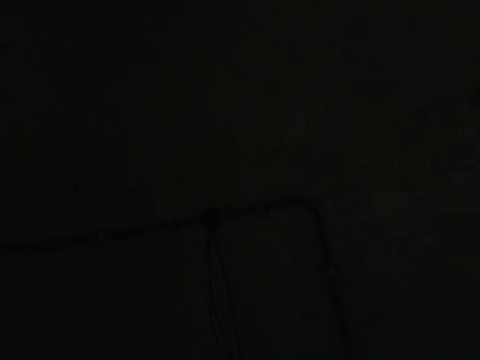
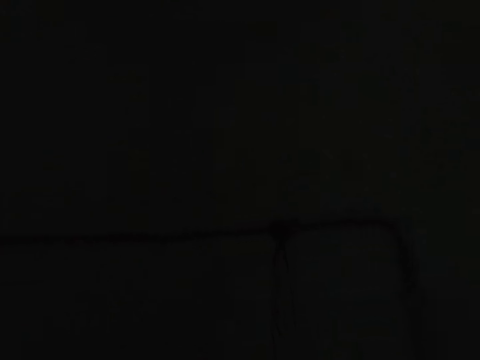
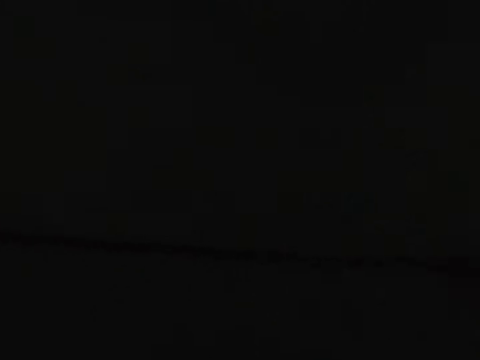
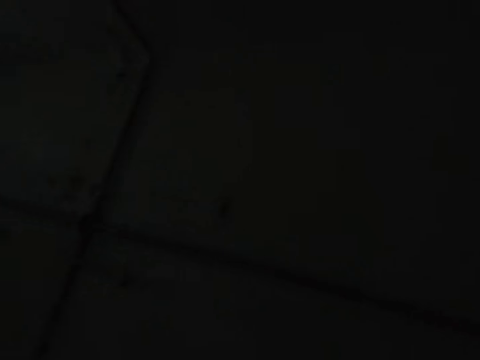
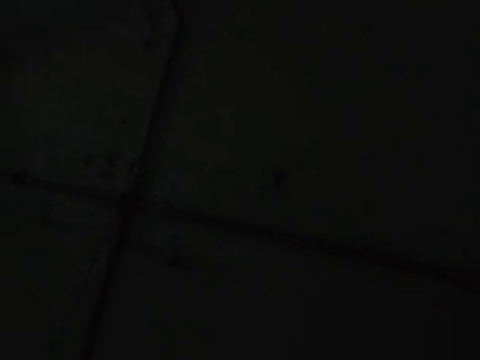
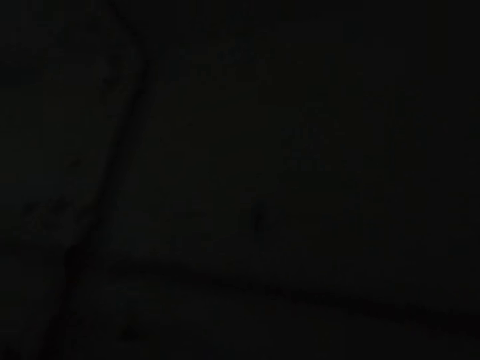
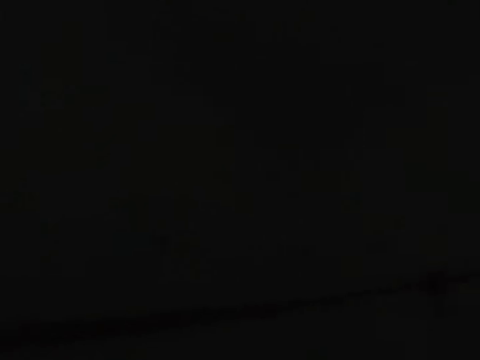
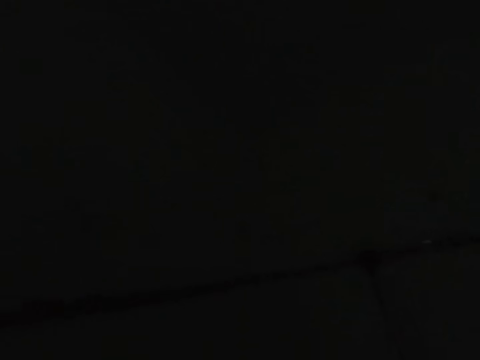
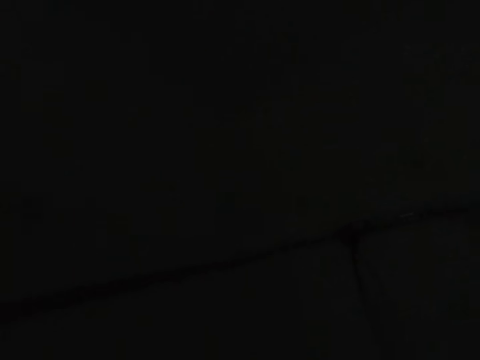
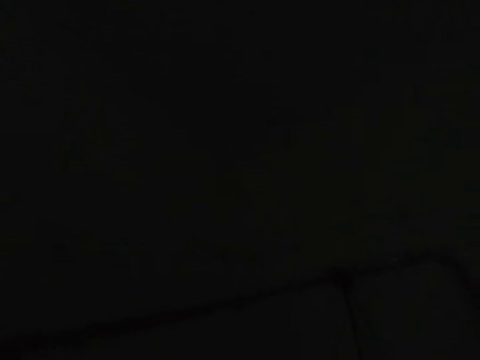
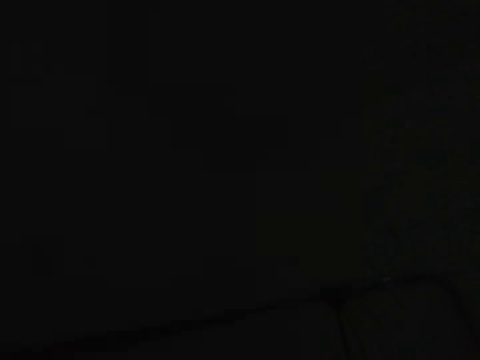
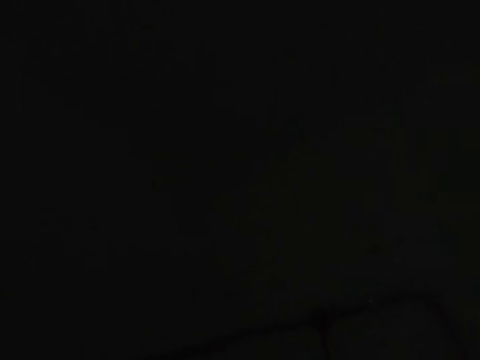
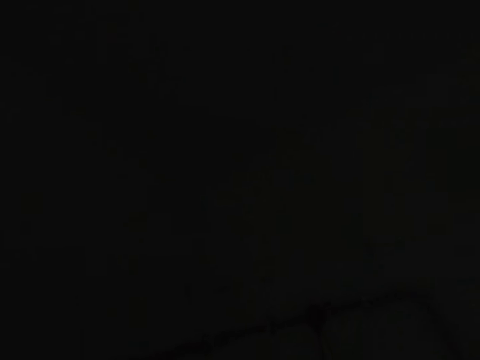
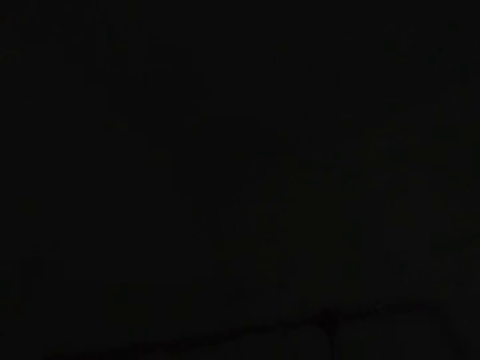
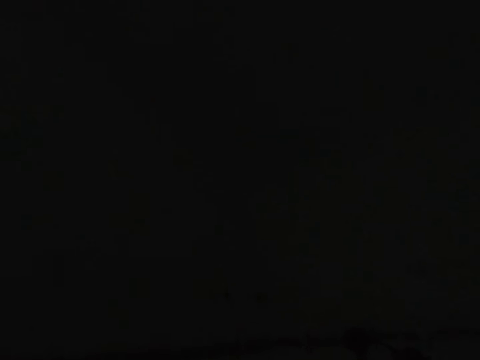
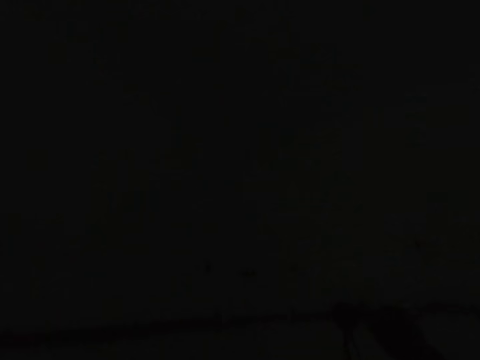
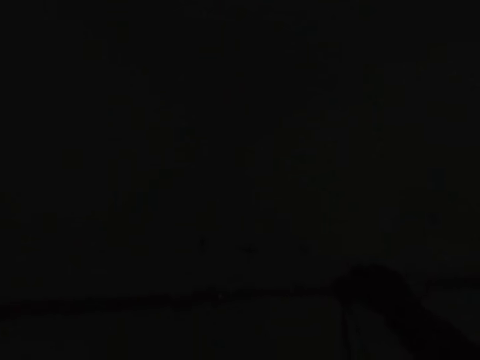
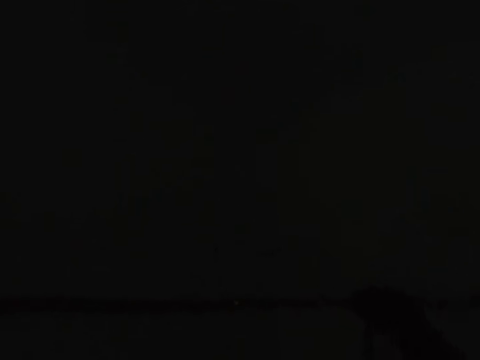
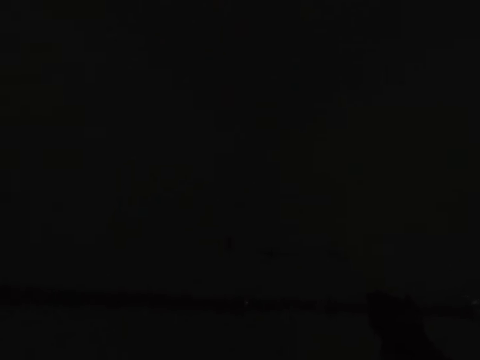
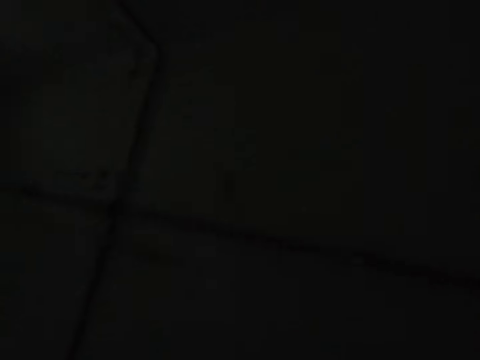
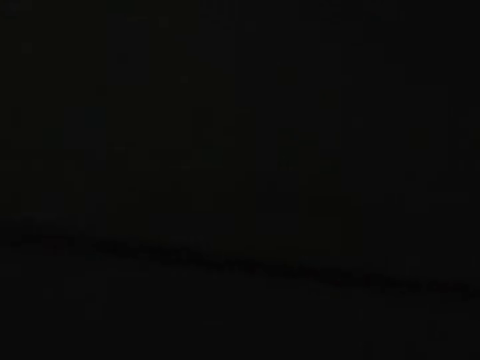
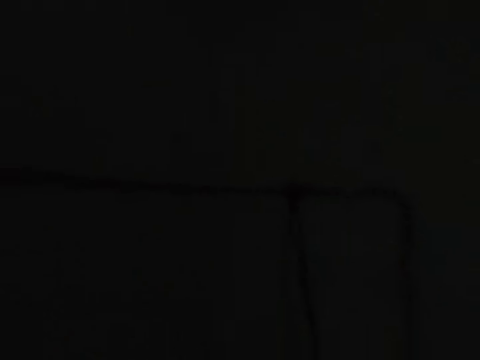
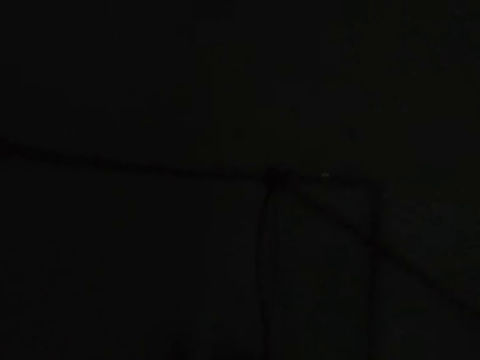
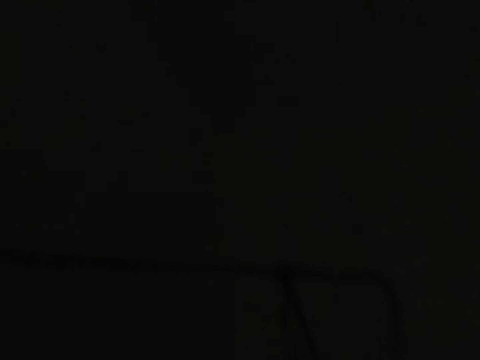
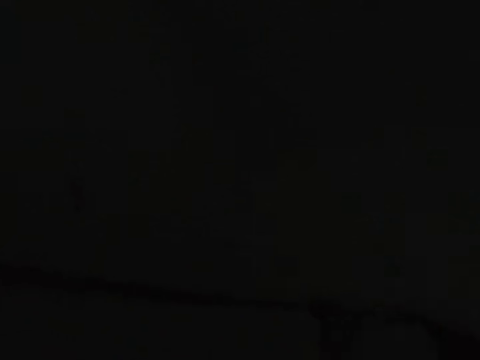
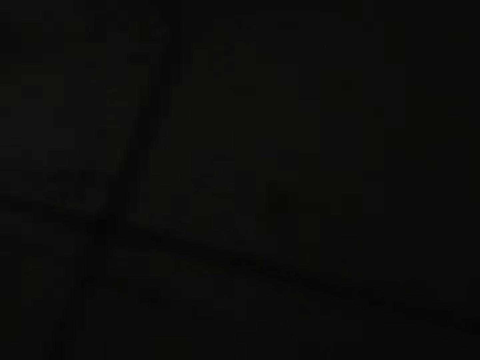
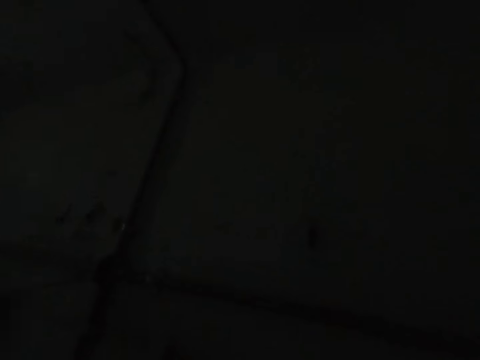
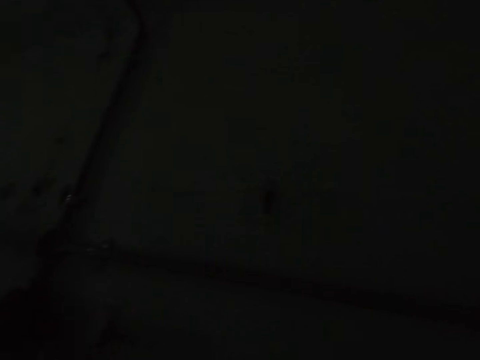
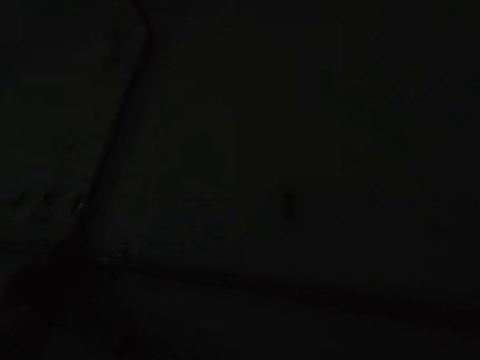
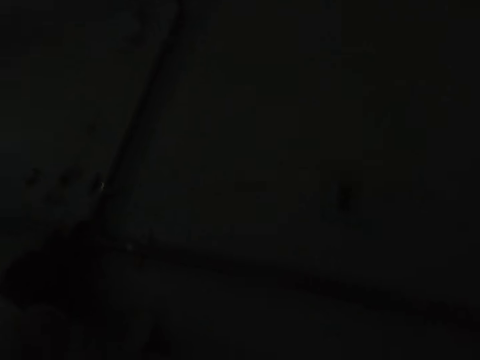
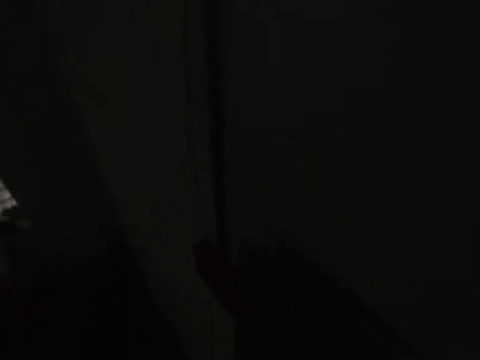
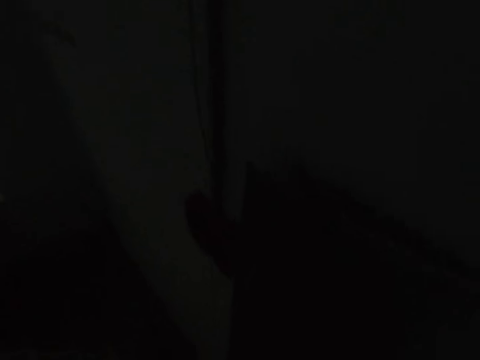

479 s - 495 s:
The camera wearer looks around. They fix the cable. They fix the cable again.

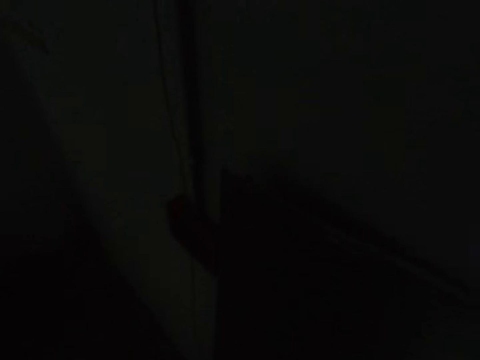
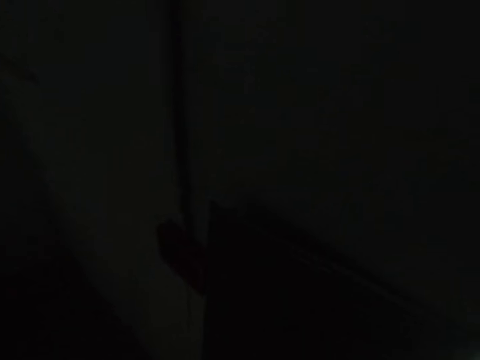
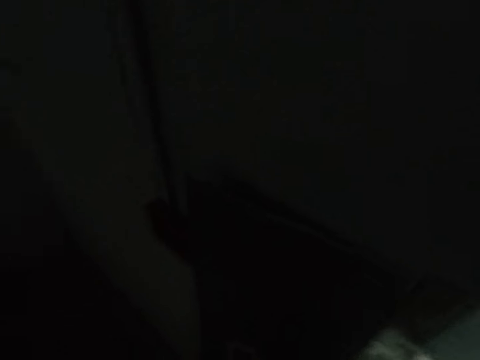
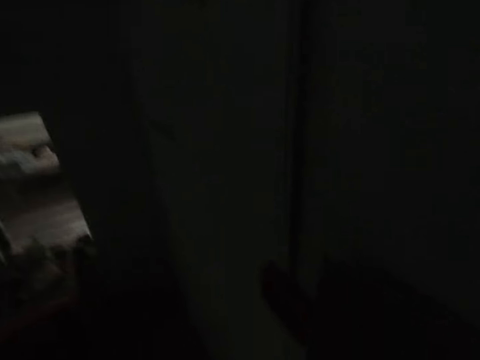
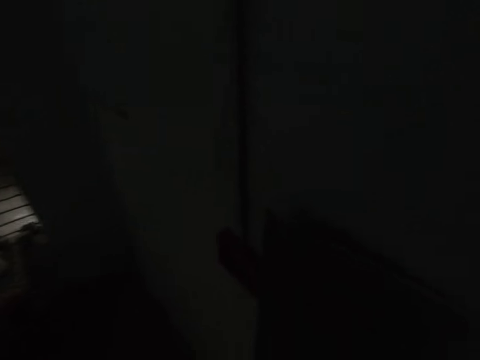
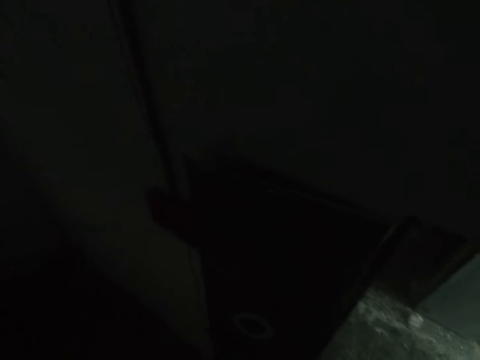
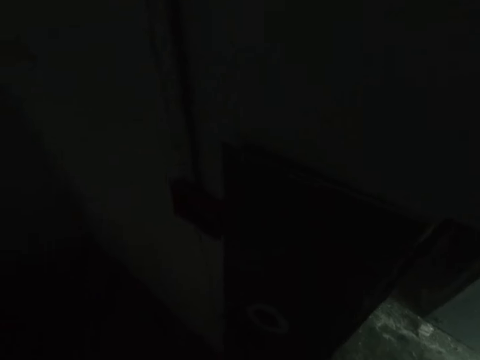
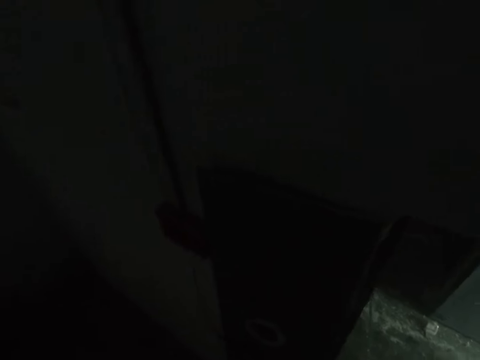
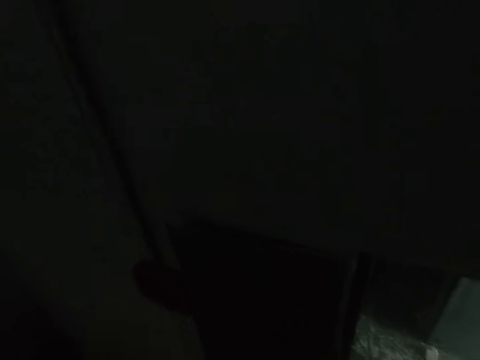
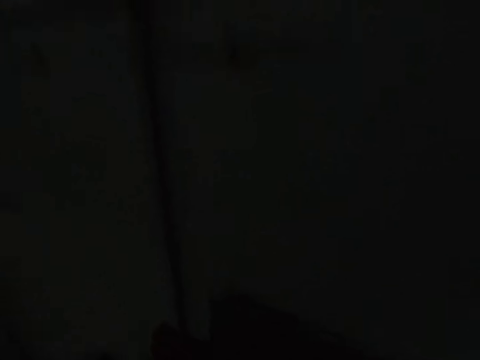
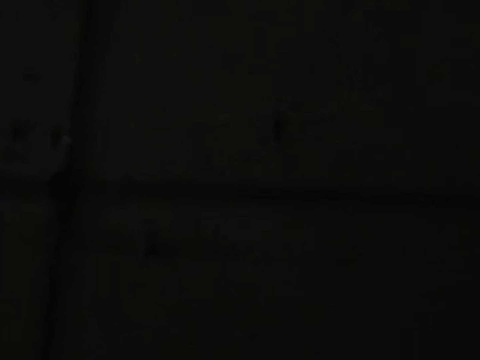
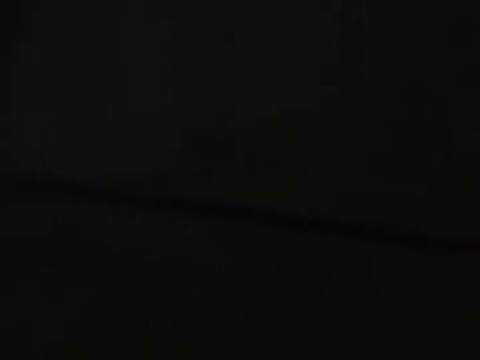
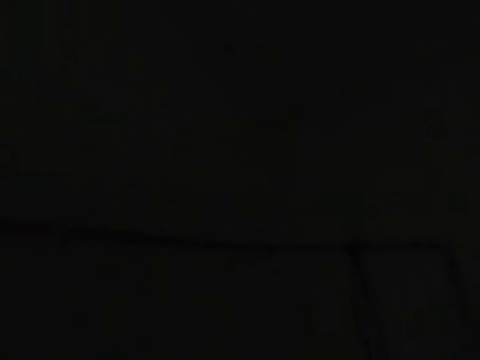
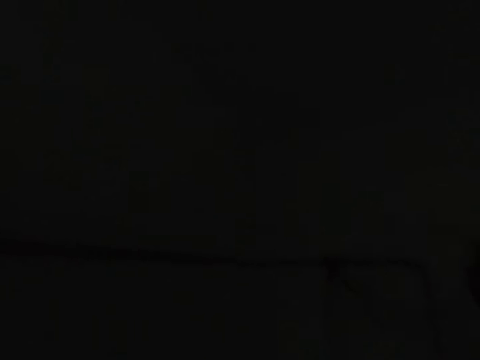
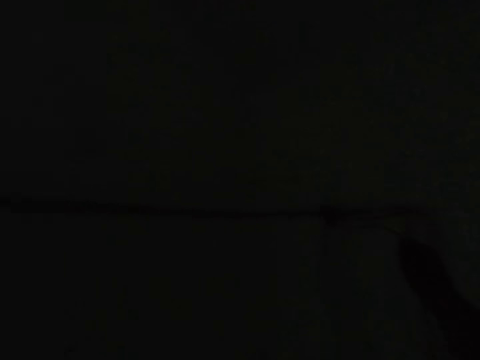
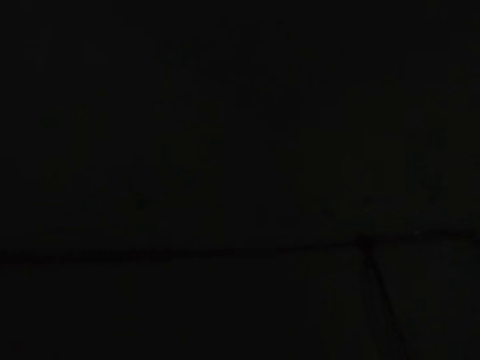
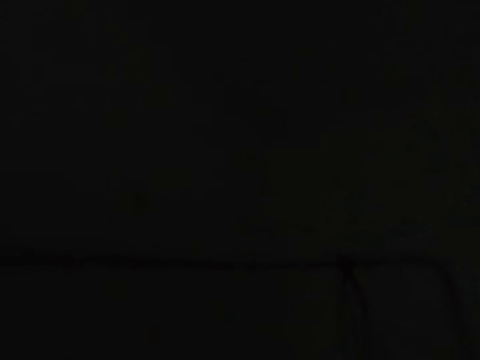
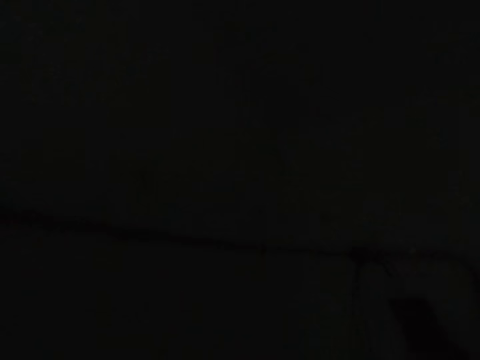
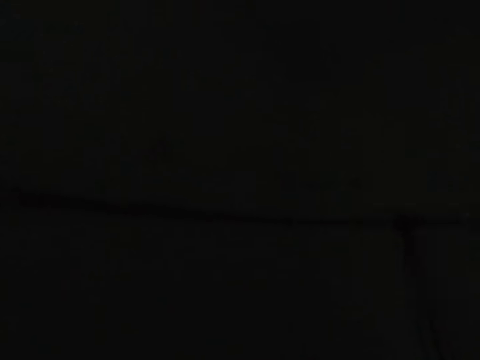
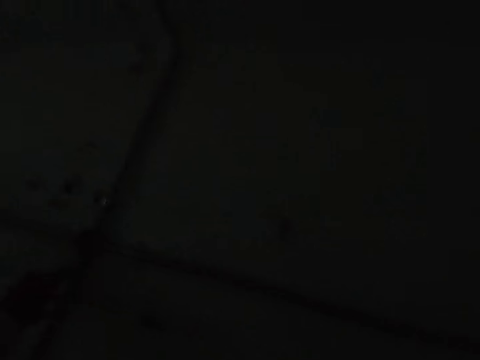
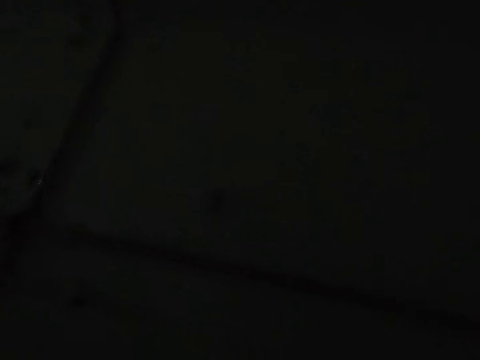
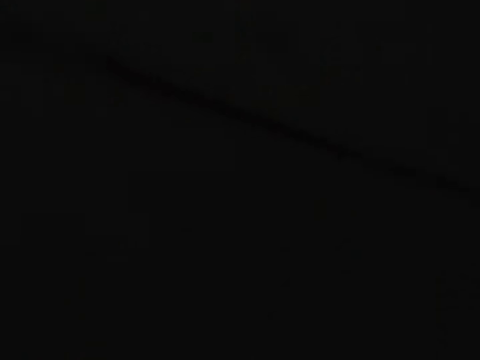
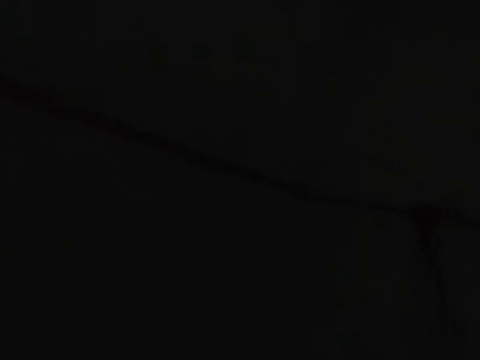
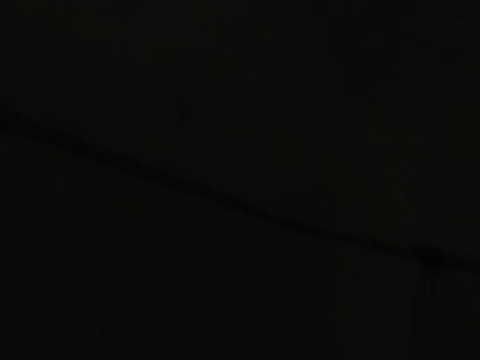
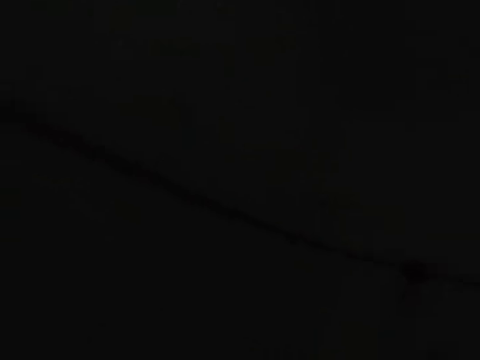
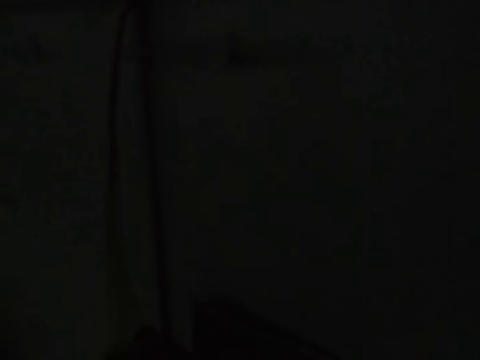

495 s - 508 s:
The camera wearer looks around. They fix cables.
